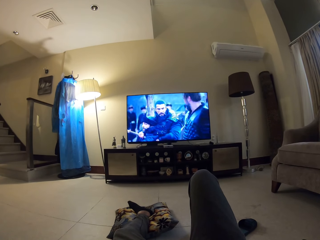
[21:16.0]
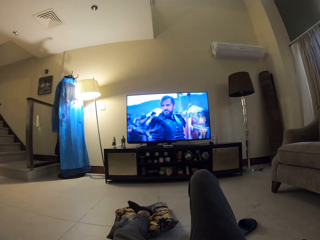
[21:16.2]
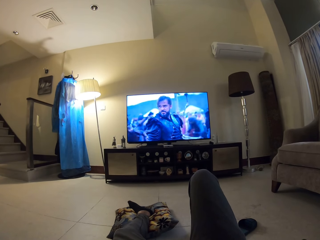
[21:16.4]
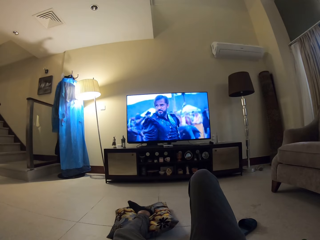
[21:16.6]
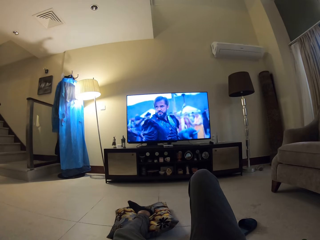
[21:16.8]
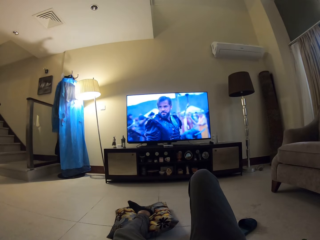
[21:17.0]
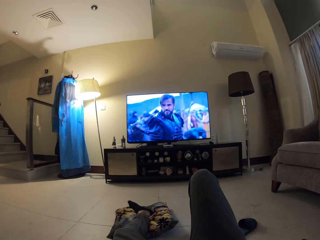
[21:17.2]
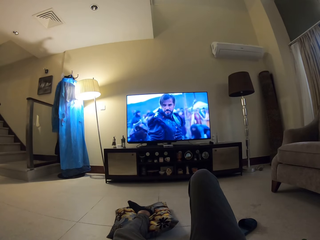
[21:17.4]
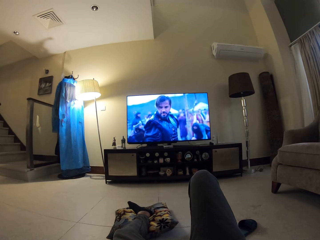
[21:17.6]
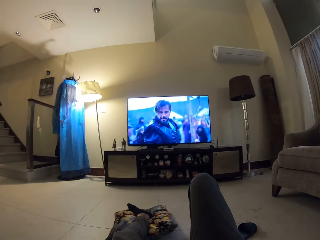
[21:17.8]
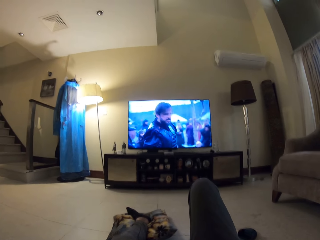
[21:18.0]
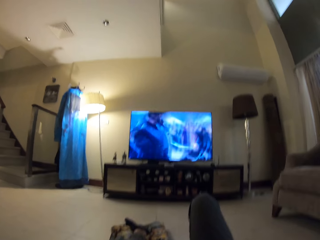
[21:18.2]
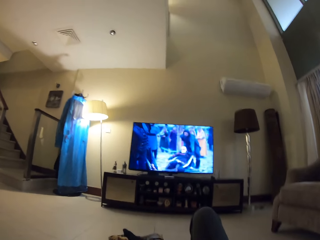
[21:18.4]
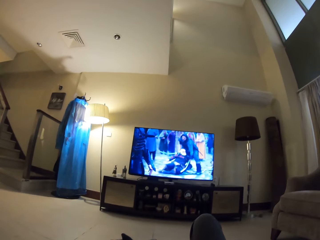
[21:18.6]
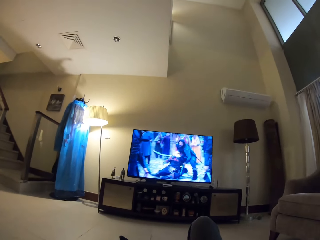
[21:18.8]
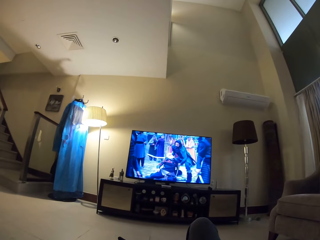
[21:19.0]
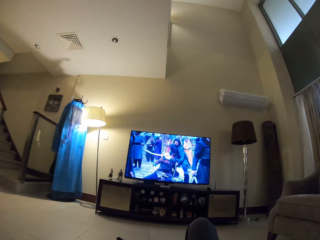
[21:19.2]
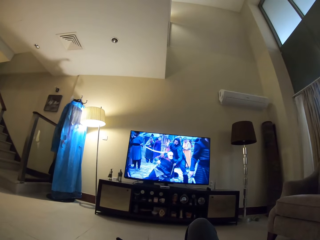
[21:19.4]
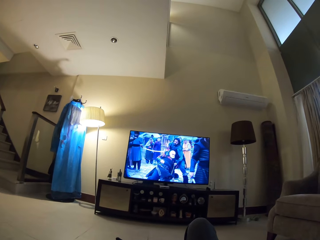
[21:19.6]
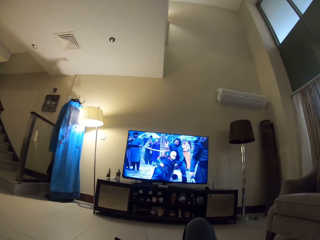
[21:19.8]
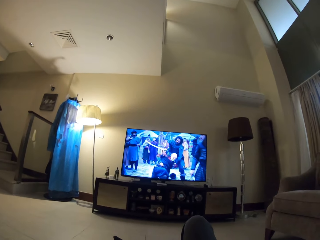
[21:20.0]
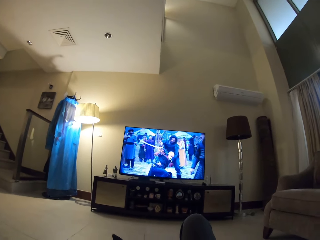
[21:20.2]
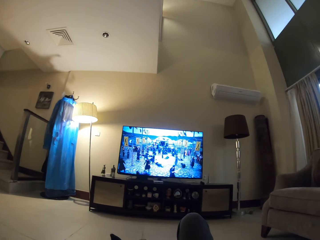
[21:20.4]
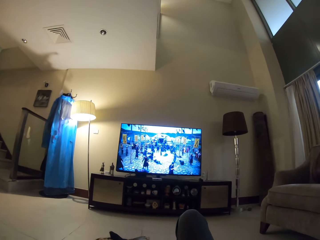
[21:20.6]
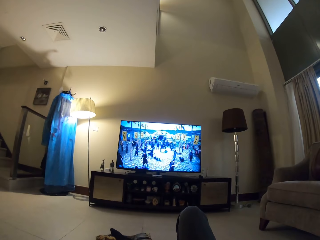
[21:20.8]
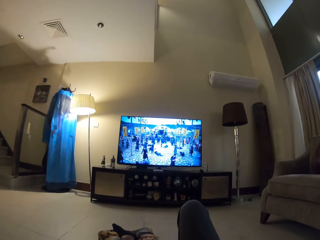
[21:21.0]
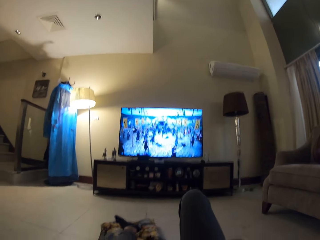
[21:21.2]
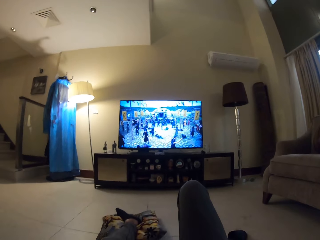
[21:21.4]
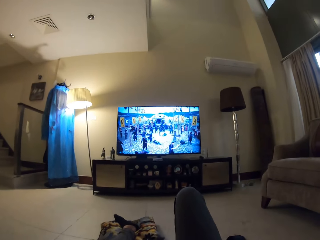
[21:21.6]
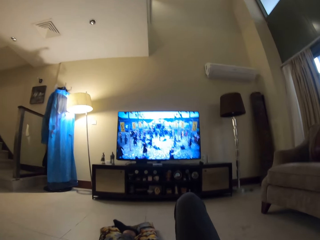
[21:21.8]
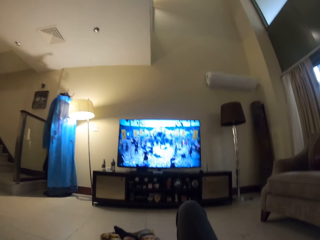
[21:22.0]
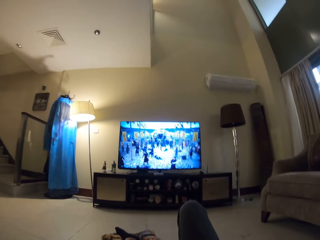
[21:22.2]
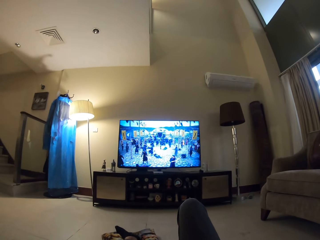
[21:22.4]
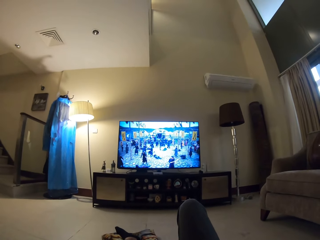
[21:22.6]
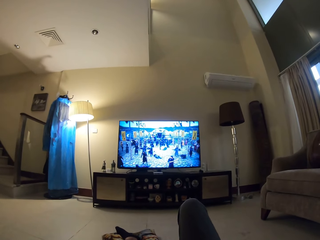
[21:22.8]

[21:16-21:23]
The camera wearer moves his body.

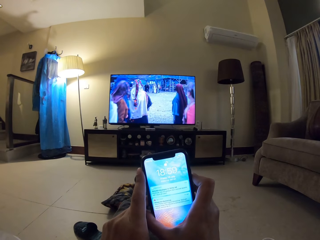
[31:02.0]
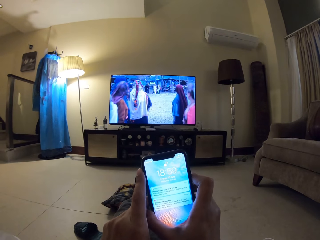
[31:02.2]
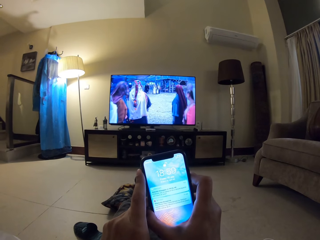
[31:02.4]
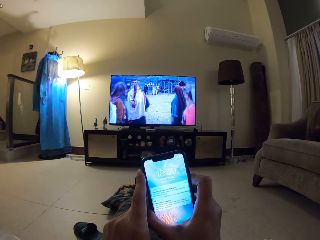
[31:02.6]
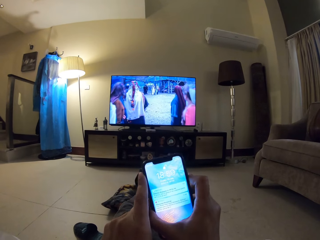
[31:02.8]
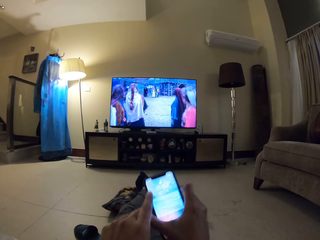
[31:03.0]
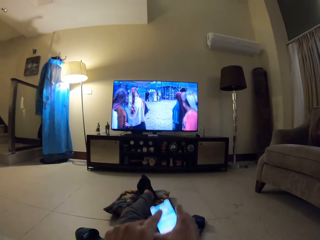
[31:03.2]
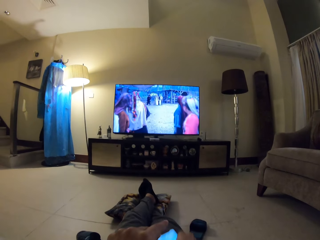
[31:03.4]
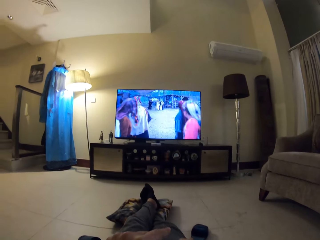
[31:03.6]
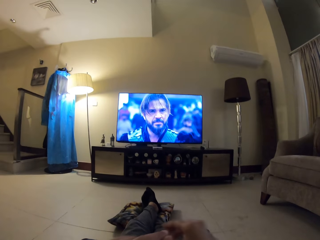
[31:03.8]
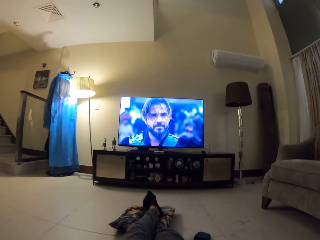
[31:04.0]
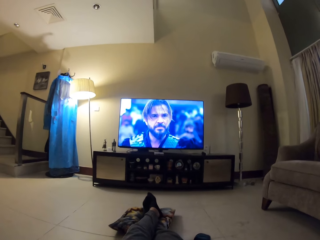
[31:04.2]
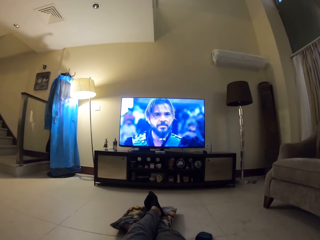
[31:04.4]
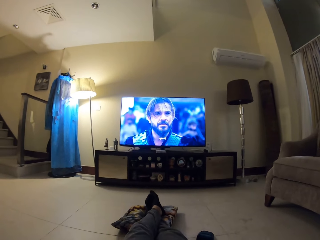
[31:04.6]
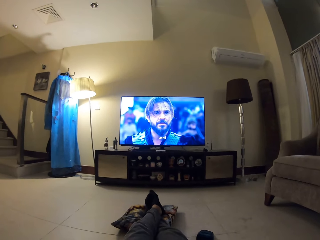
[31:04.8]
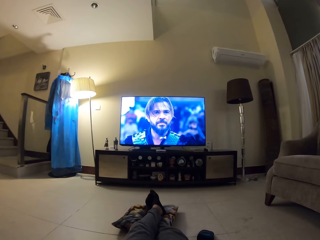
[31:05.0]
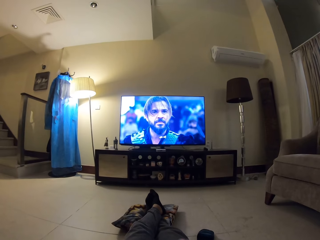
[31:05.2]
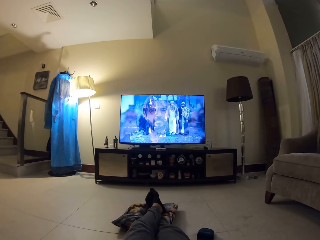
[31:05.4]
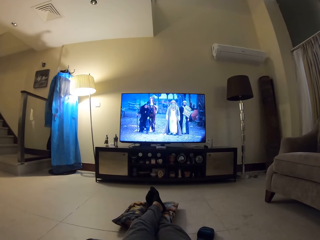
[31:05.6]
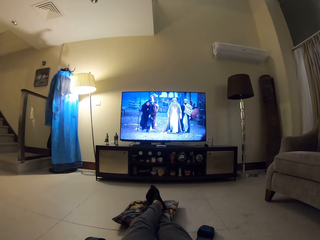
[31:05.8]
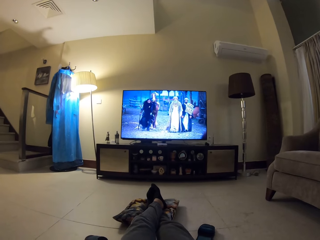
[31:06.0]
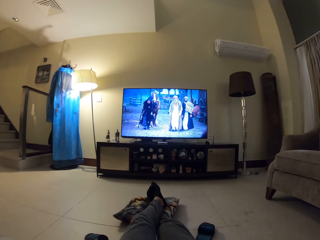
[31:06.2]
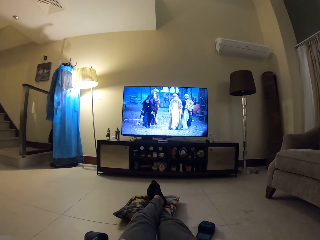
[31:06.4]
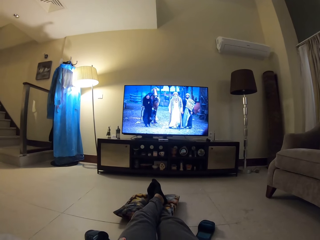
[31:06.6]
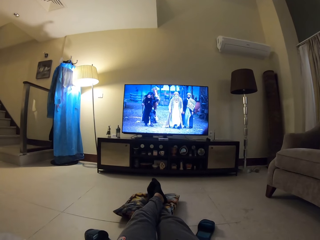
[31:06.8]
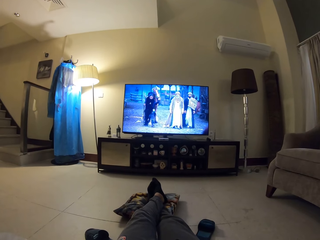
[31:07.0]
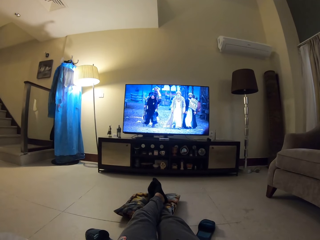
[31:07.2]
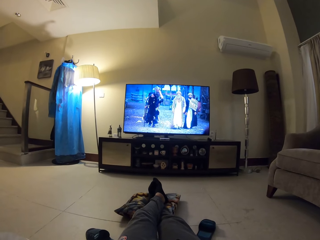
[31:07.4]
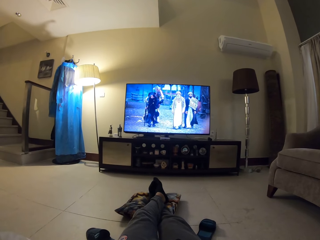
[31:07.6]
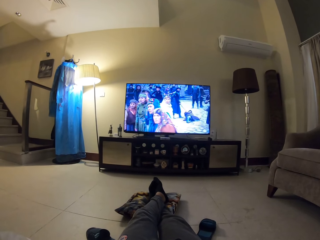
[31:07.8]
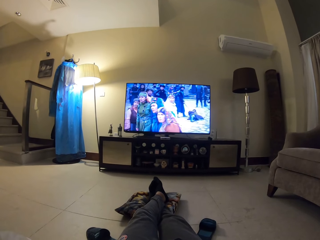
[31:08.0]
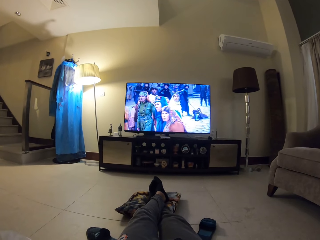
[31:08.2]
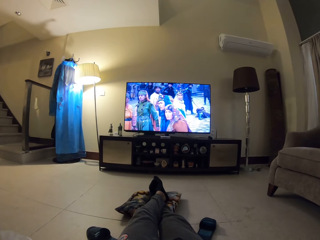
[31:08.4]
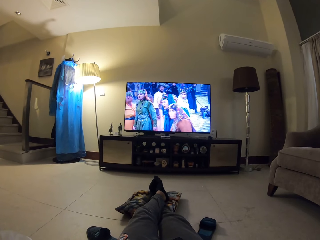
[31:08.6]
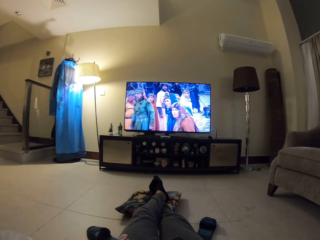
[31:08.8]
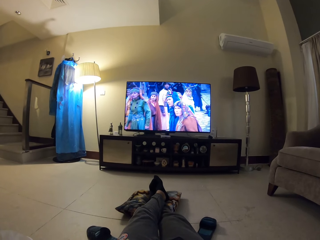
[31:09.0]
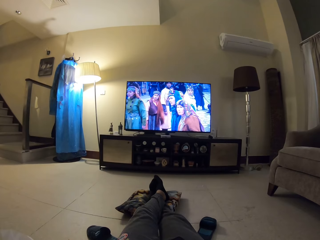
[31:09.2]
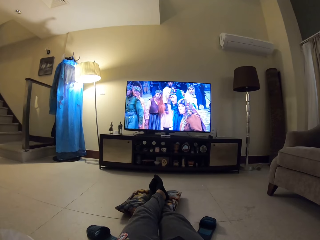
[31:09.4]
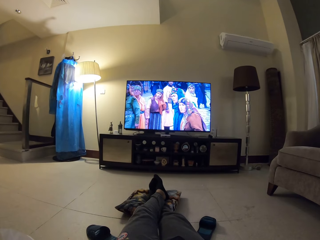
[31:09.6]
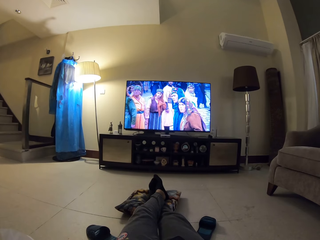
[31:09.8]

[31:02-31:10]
The camera wearer puts the phone down. They watch TV.

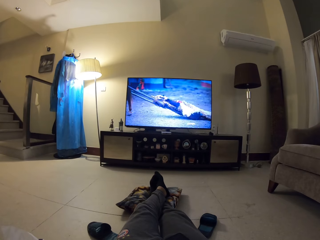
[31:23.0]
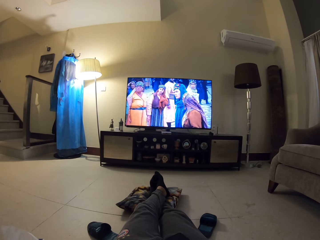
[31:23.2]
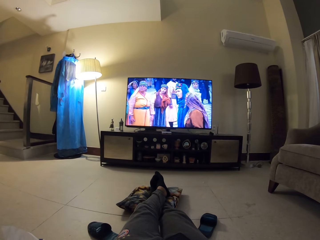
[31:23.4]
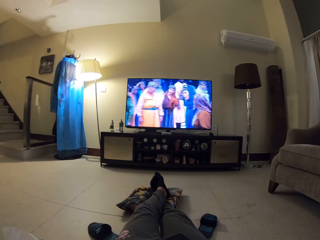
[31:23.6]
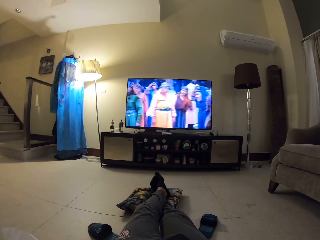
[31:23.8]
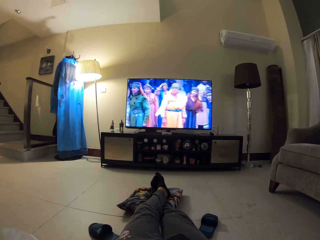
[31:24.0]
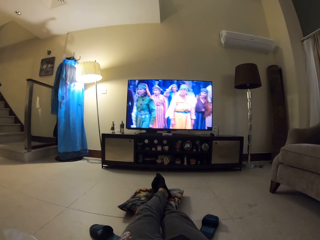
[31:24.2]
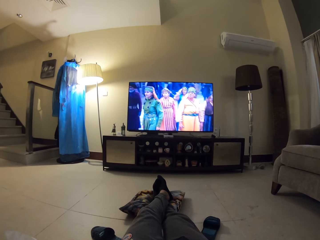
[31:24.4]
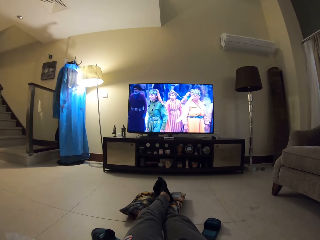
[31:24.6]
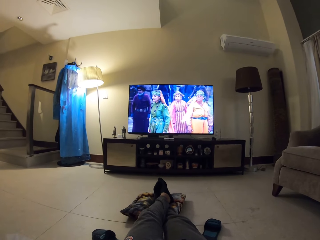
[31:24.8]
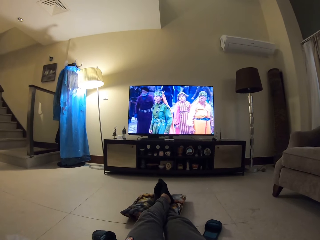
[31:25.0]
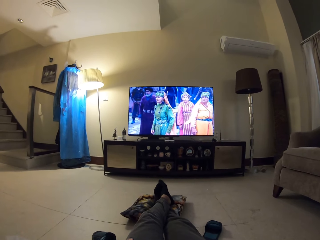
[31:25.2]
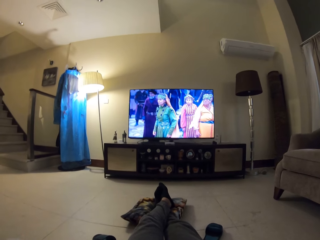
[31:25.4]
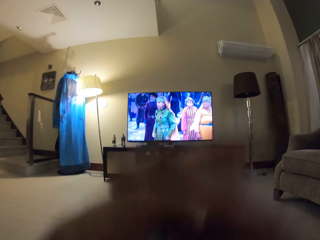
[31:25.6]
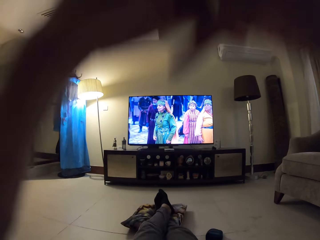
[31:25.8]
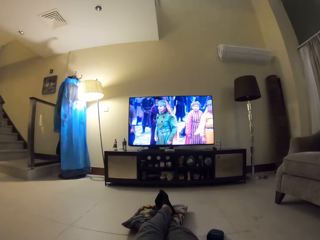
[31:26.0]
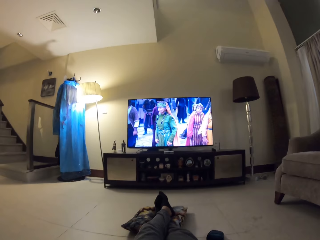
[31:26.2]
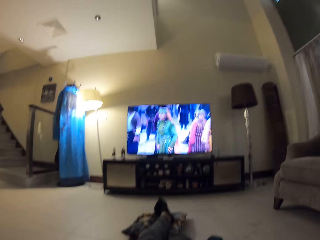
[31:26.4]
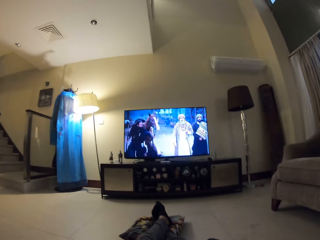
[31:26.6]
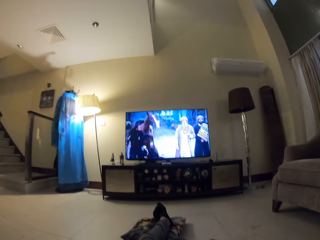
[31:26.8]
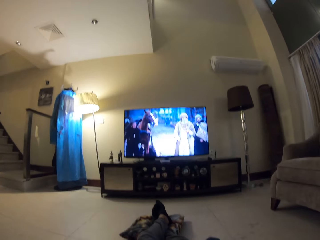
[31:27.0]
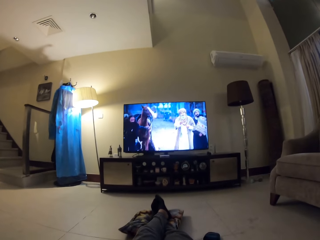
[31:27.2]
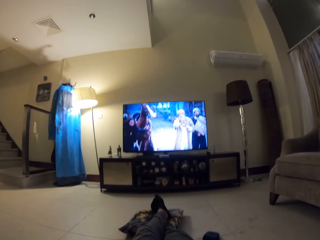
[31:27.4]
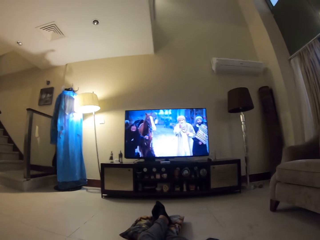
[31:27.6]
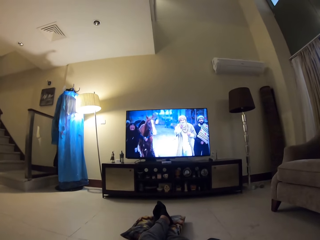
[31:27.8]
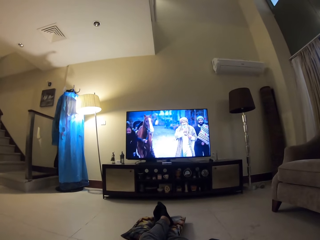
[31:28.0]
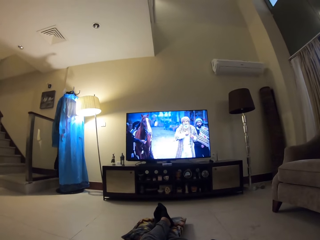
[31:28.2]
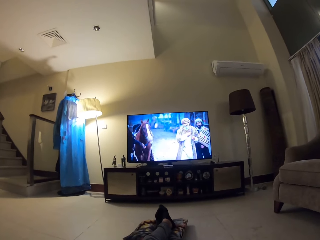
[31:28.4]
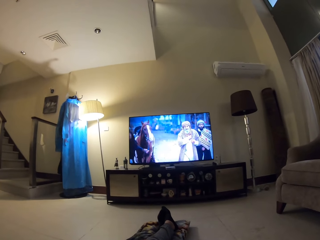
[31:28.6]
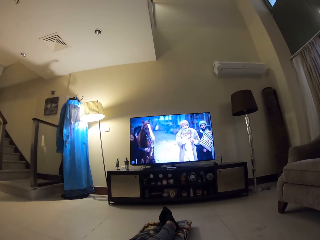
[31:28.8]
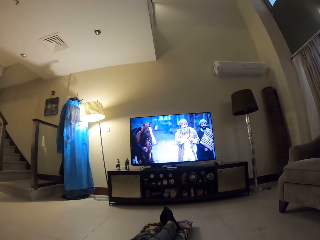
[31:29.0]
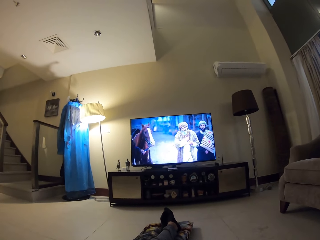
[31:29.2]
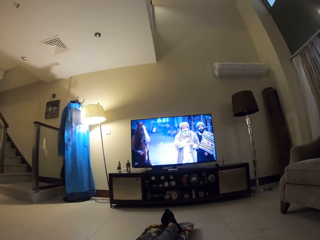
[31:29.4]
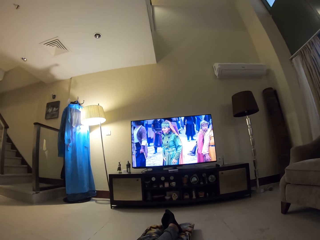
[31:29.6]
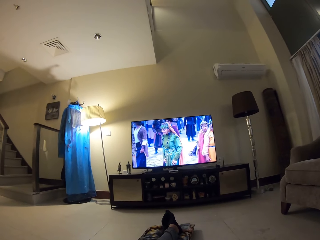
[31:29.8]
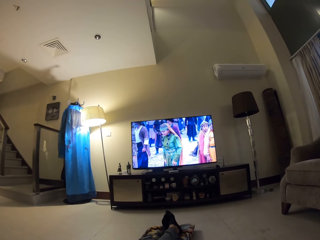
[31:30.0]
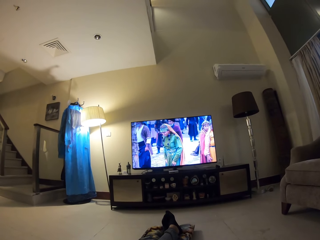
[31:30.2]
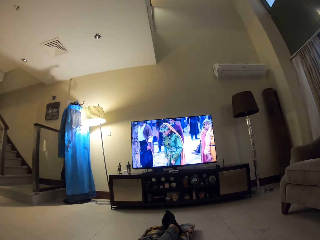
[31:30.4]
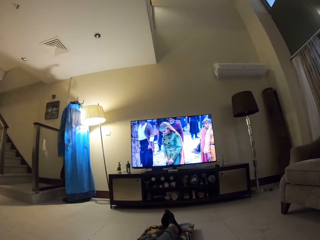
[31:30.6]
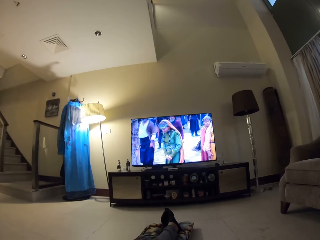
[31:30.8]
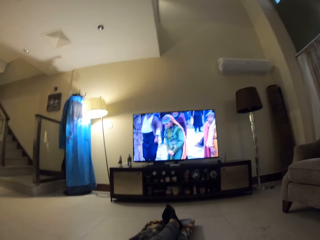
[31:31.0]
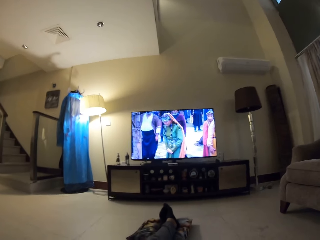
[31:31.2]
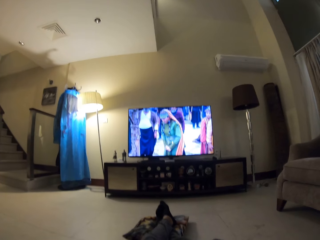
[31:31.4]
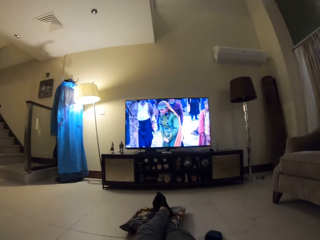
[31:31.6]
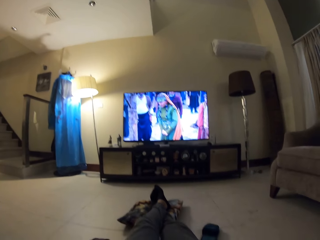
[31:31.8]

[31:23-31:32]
The camera wearer raises his hand. He watches TV.
